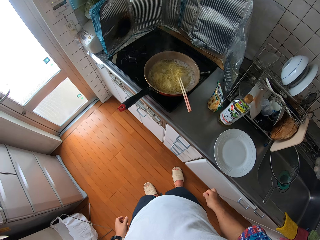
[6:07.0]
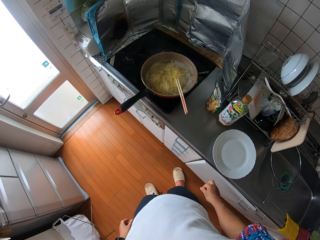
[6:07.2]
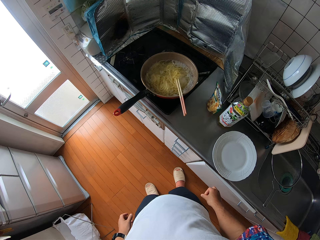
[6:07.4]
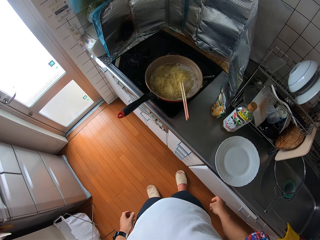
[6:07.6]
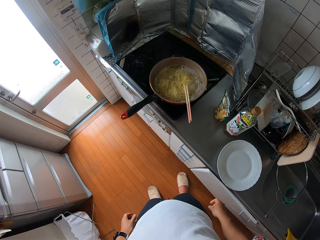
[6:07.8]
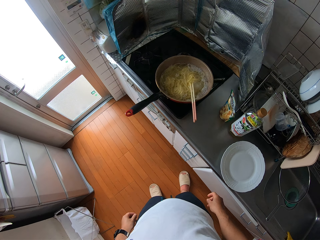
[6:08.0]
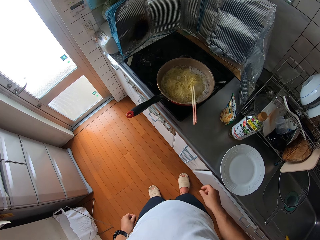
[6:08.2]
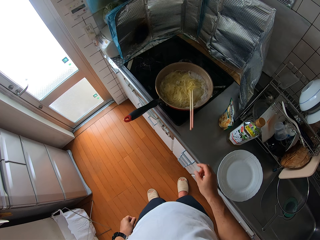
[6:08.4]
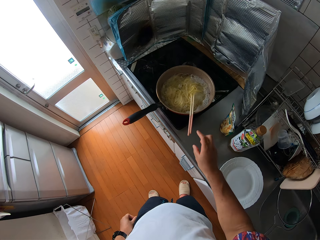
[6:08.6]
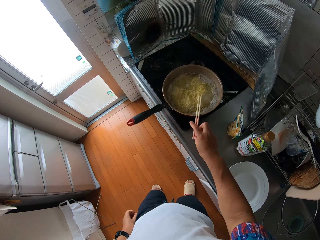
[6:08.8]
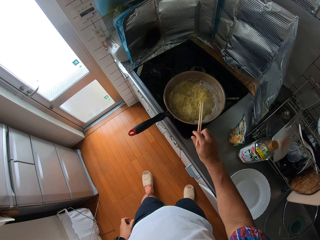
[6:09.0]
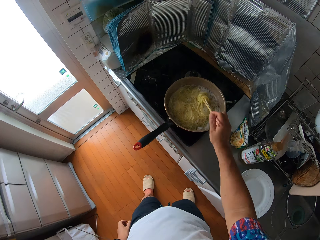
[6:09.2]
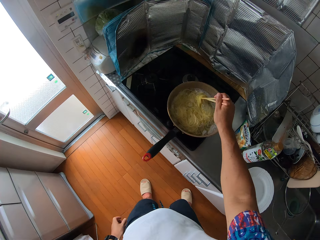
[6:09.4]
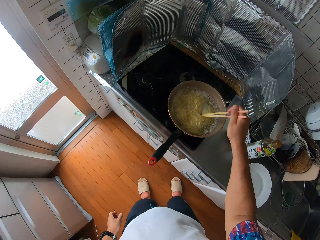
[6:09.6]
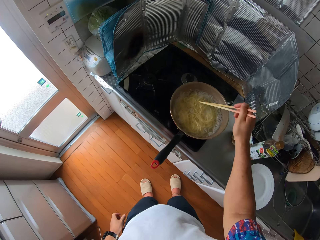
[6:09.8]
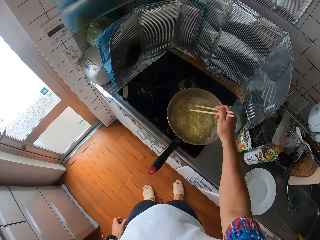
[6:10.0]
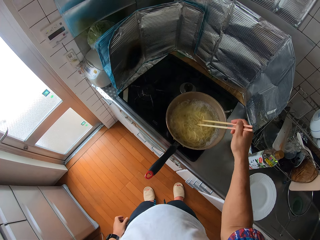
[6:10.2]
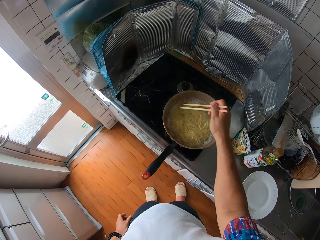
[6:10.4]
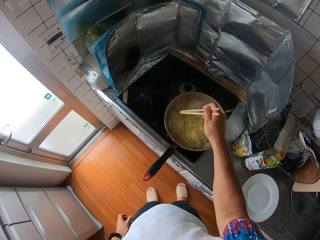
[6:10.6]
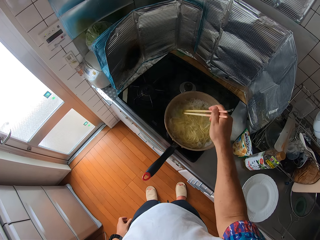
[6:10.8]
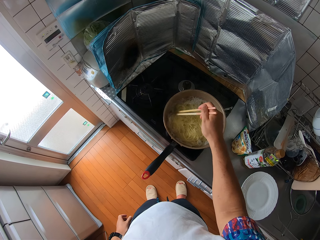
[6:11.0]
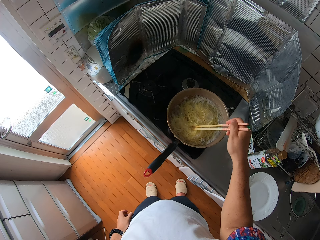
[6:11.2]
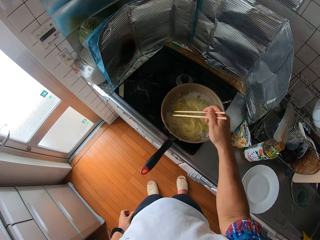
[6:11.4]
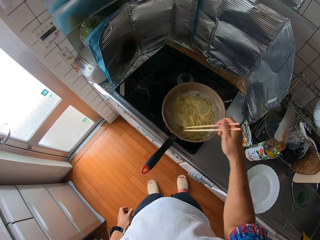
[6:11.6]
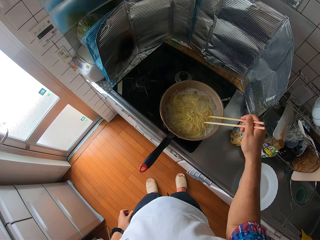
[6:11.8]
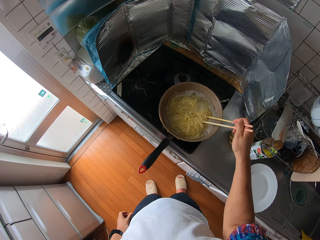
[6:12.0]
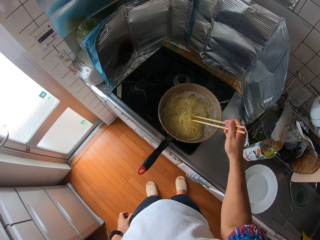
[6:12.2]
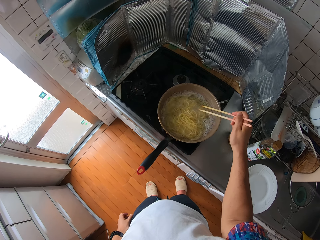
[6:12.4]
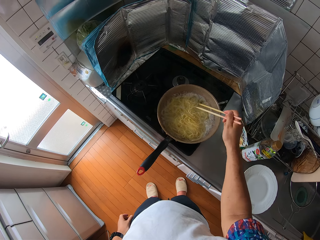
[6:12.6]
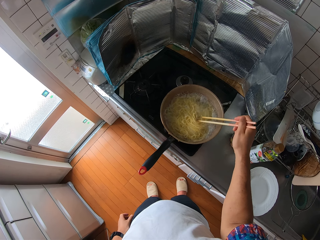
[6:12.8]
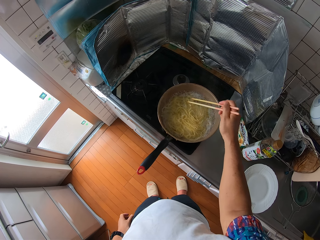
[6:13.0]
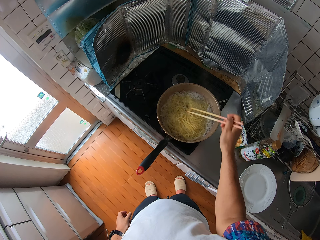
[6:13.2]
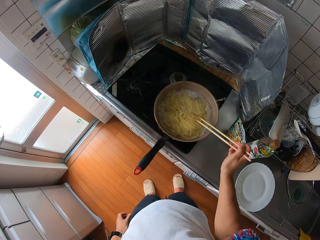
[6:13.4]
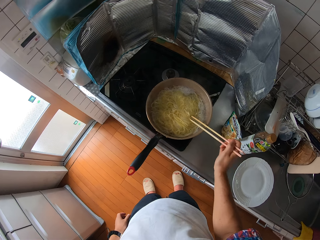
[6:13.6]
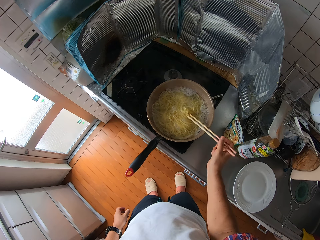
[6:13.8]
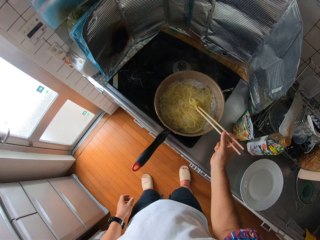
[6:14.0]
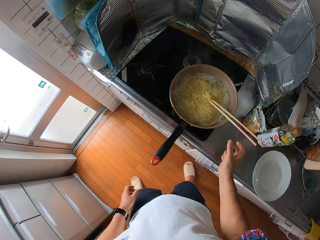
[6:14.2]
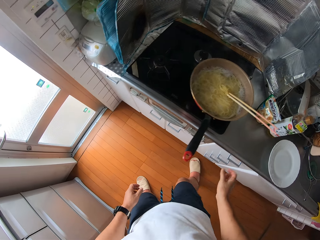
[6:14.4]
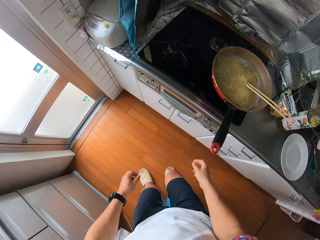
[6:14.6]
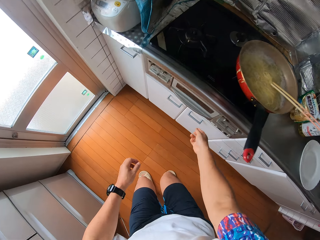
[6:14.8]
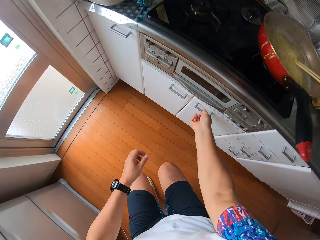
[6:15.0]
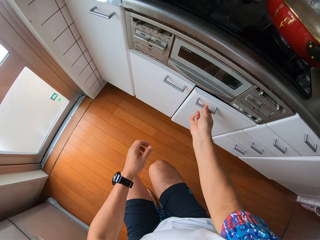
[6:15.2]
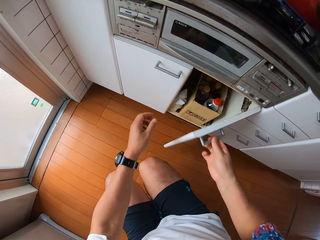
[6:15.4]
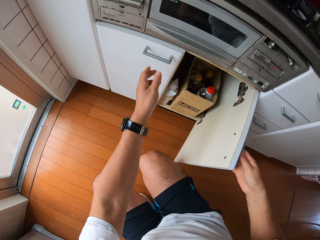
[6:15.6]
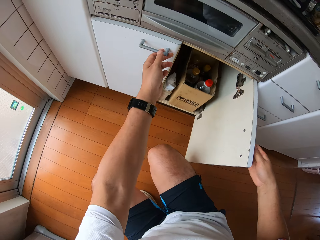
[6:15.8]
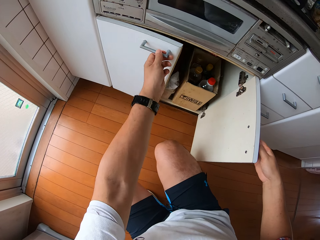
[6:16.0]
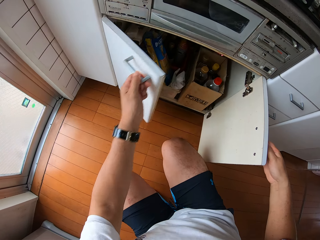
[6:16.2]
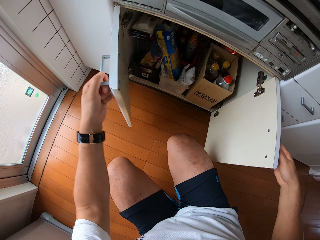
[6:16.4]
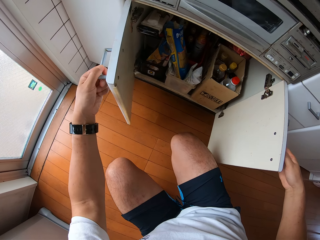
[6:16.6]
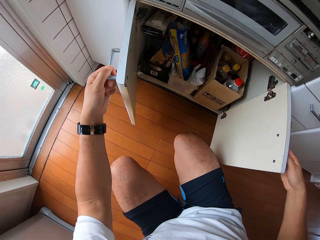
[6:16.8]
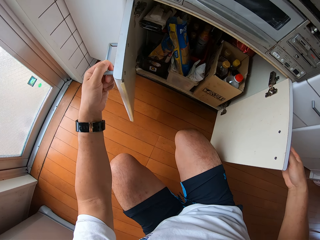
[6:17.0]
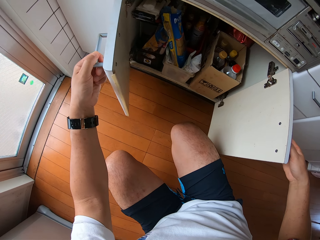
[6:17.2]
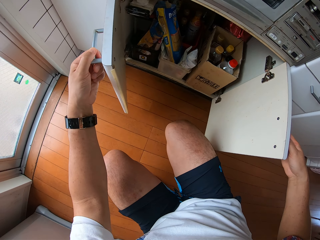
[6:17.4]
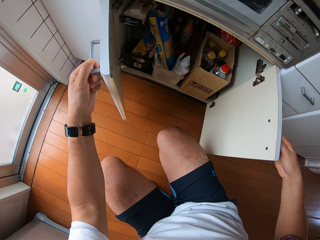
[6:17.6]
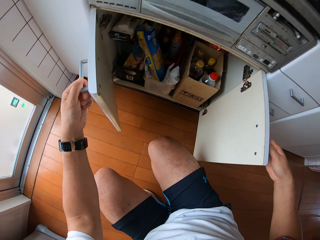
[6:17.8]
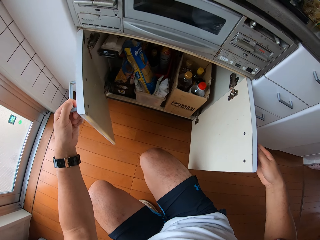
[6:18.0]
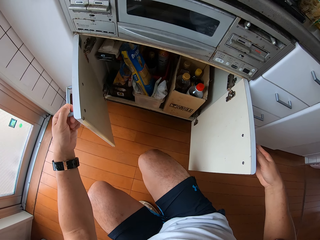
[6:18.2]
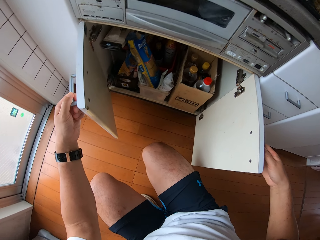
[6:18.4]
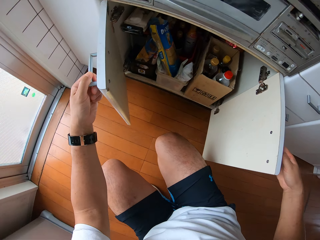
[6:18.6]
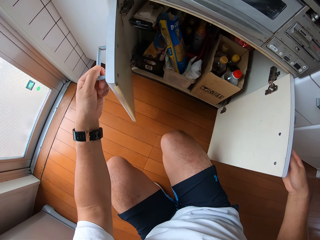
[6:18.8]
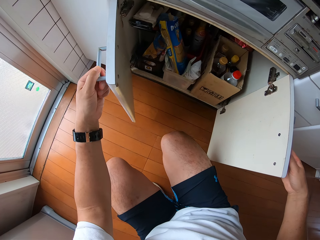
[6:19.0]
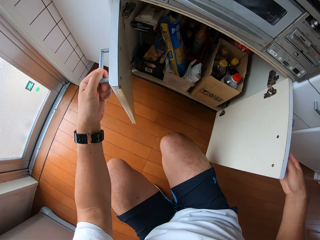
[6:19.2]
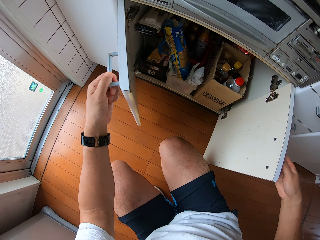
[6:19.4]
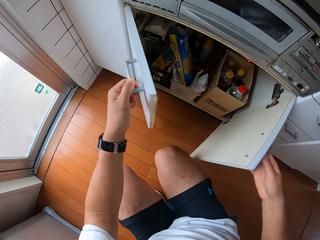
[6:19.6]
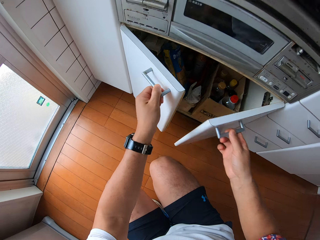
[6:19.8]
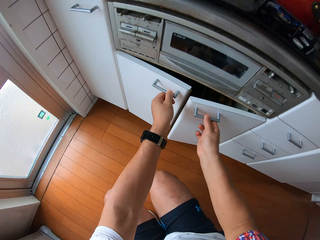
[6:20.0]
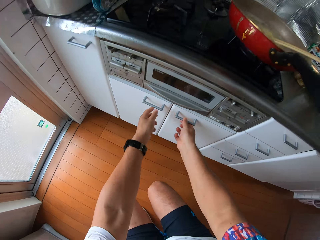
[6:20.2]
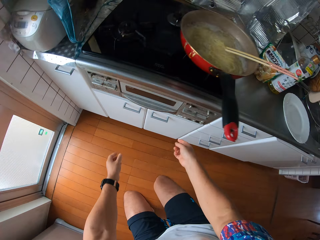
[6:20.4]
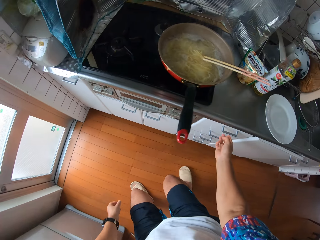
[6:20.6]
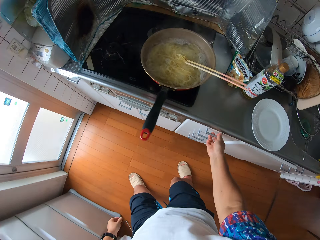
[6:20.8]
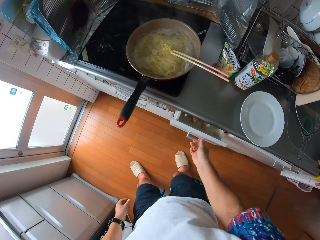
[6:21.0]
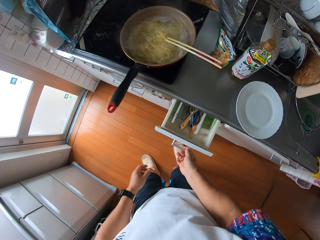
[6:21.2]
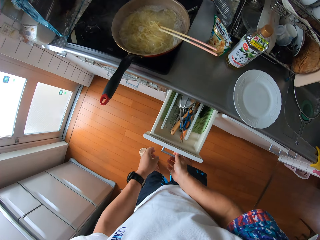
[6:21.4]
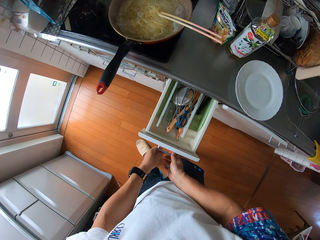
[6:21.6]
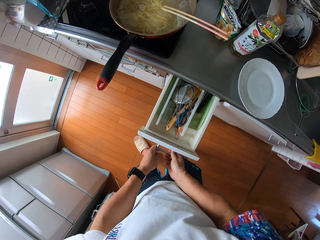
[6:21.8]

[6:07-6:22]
The camera wearer picks up chopsticks. They move a leg. They stir spaghetti. They move a leg. They lean the chopsticks on the cooking pot. They move a leg. They move a leg again. They bend. They open a cabinet door or kitchen drawer. They open the cabinet door again. They close the cabinet door or kitchen drawer. They stand. They pull a drawer.

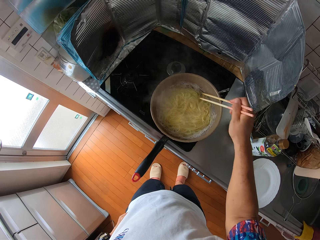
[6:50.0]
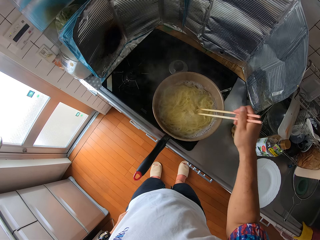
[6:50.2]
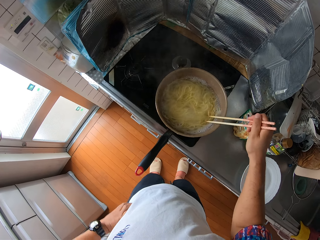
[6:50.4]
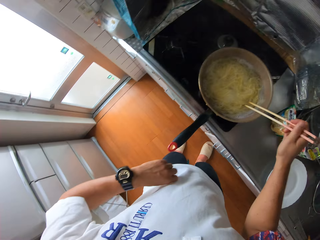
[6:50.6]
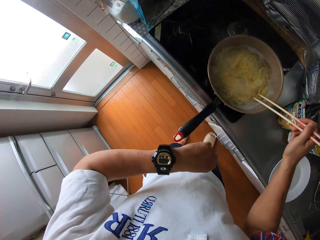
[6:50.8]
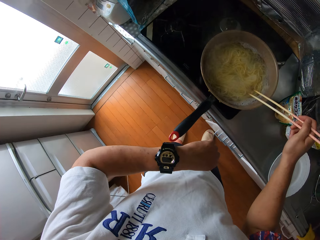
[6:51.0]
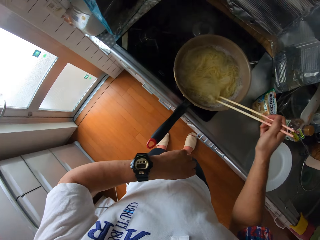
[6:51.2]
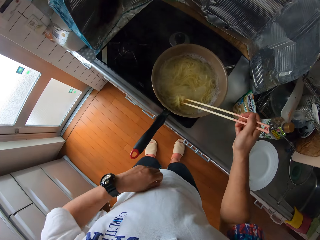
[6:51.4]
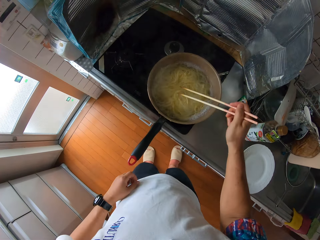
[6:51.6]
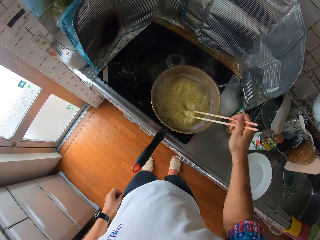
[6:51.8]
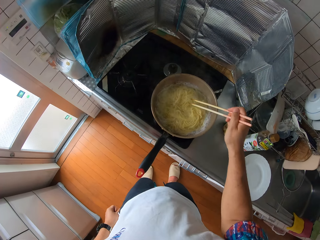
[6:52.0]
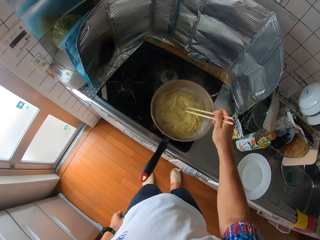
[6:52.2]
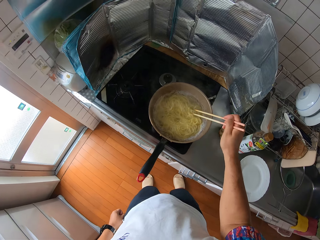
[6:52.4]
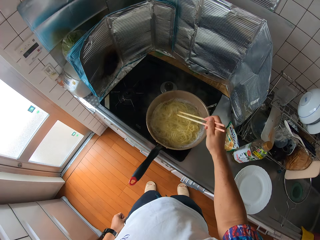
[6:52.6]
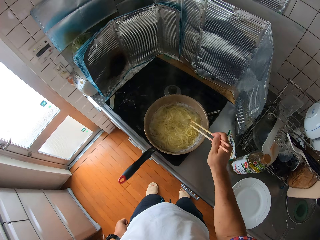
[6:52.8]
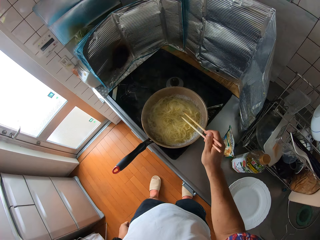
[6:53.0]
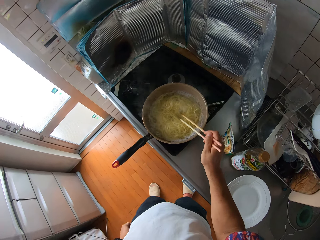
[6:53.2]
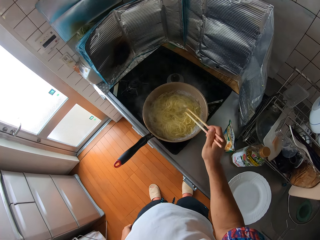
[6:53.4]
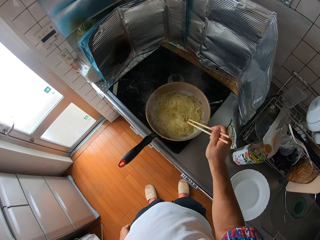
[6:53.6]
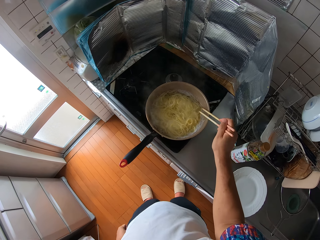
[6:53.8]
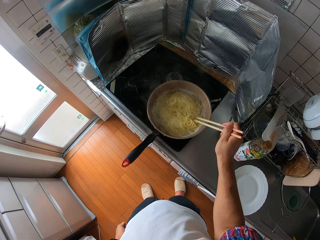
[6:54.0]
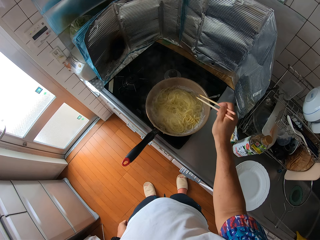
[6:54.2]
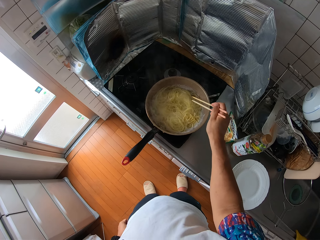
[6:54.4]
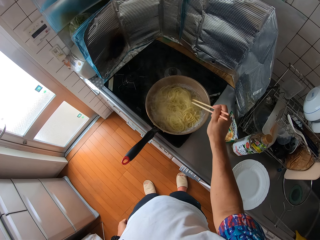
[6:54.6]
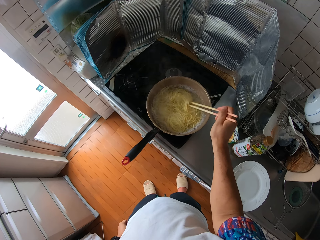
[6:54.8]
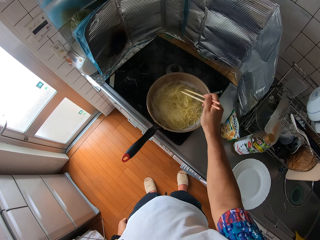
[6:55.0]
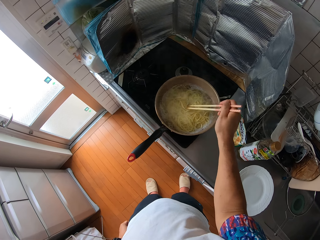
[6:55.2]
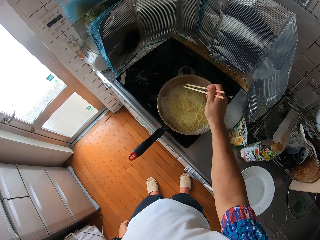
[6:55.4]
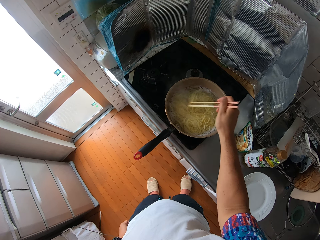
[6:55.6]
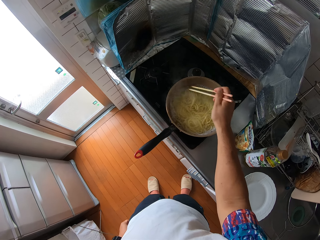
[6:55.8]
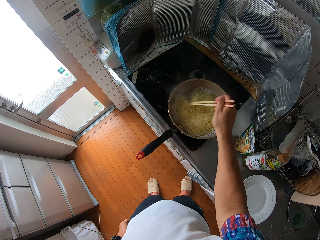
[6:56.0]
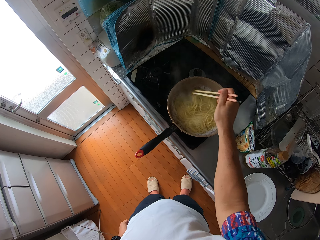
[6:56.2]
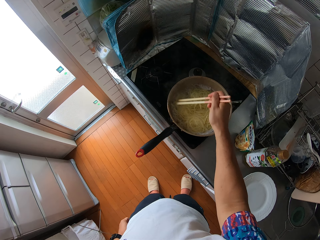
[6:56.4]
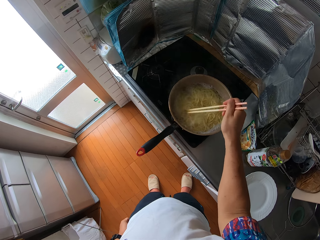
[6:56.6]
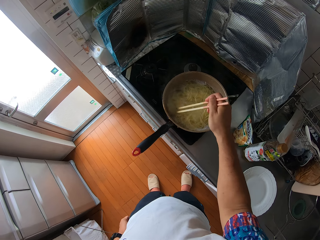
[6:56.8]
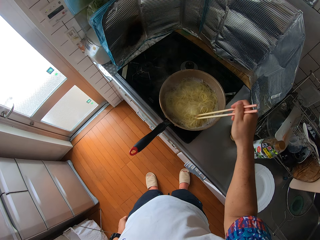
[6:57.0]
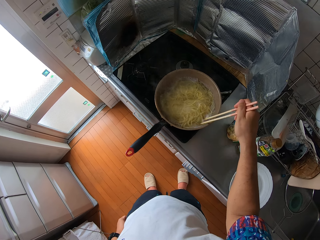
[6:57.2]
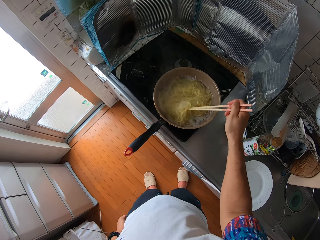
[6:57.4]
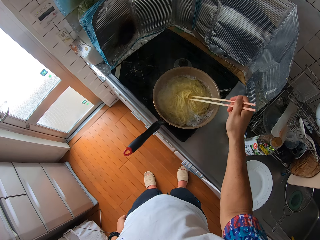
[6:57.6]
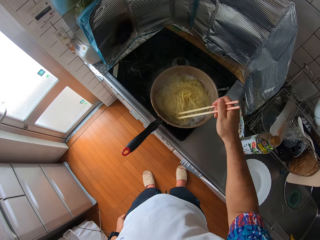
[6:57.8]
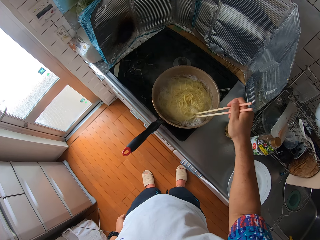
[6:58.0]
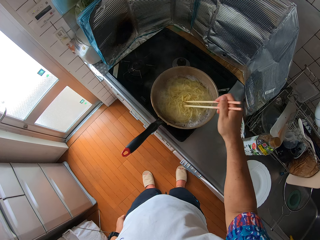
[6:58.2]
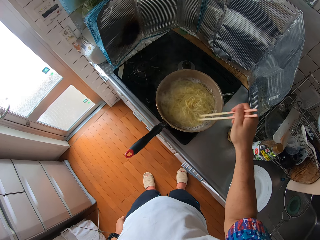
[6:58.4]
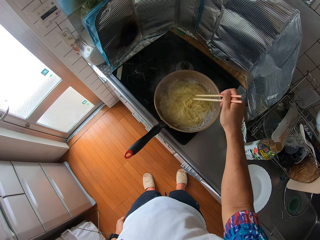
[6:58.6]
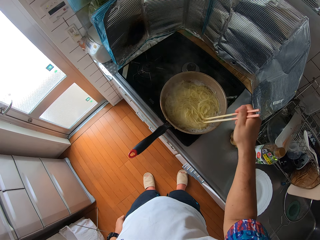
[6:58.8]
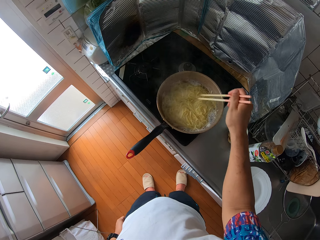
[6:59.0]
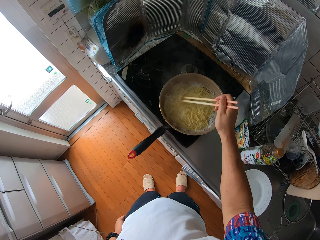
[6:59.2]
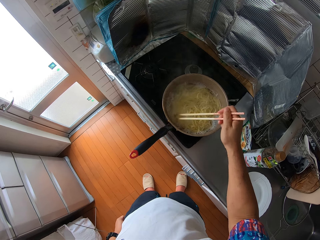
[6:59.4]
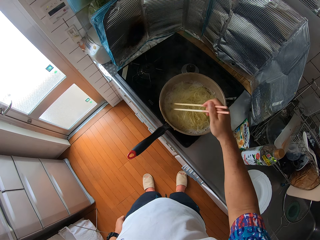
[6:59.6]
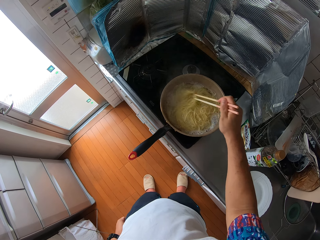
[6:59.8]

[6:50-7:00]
The camera wearer looks at the wristwatch. They move.
